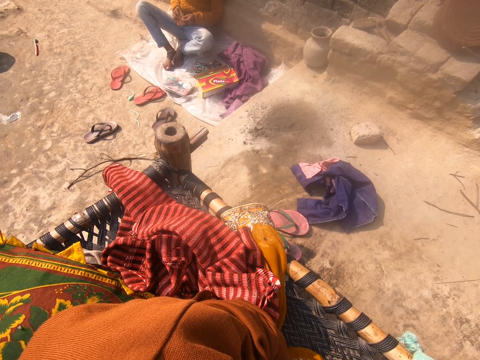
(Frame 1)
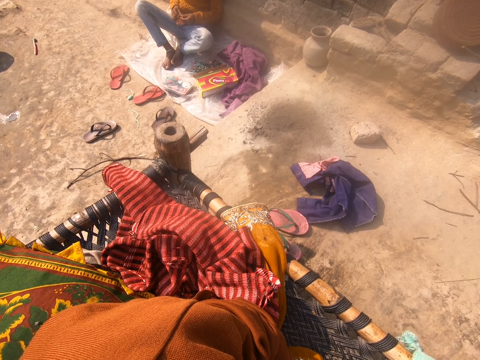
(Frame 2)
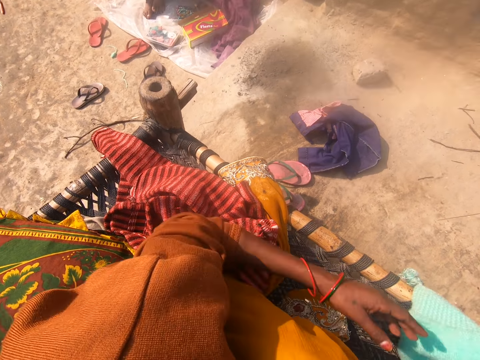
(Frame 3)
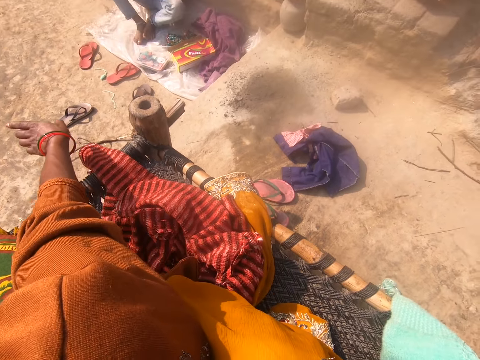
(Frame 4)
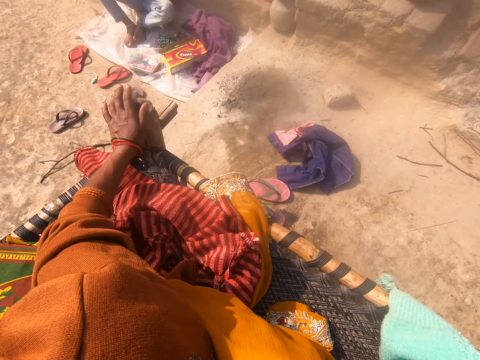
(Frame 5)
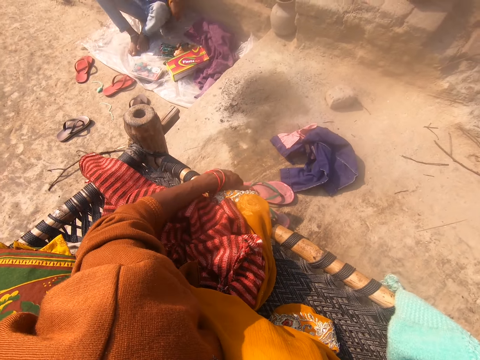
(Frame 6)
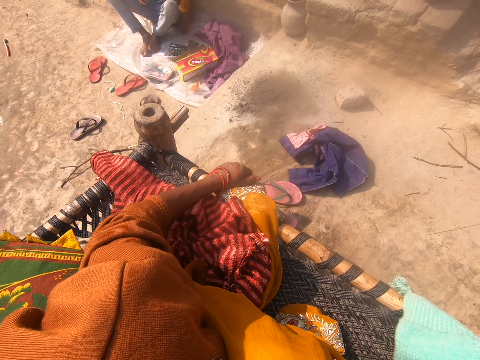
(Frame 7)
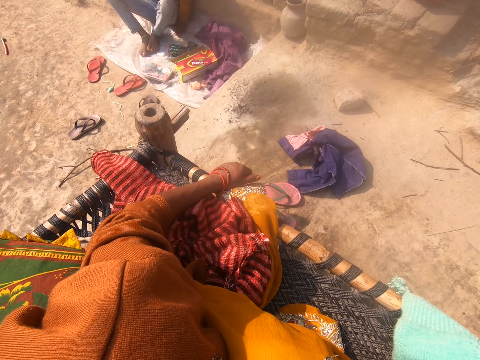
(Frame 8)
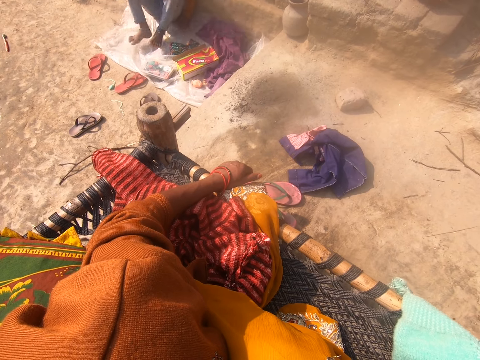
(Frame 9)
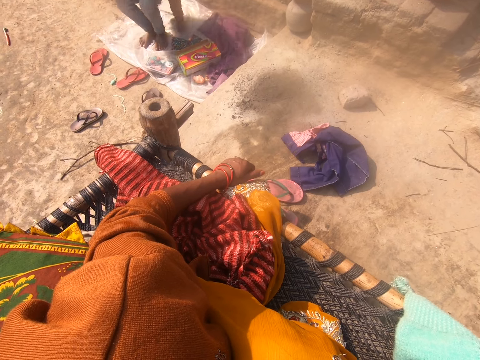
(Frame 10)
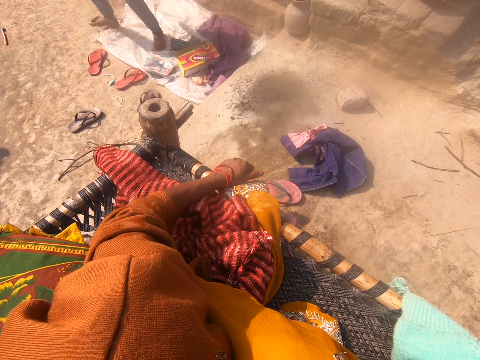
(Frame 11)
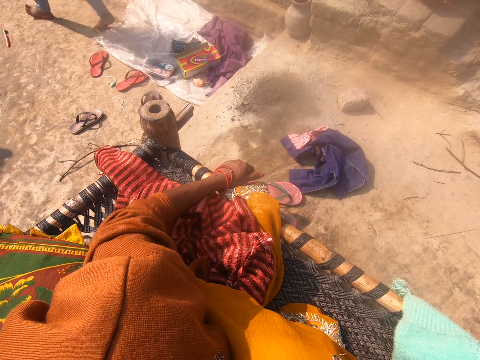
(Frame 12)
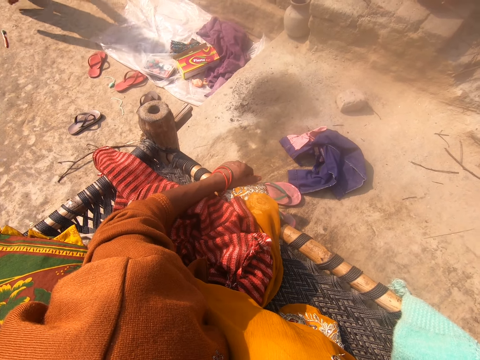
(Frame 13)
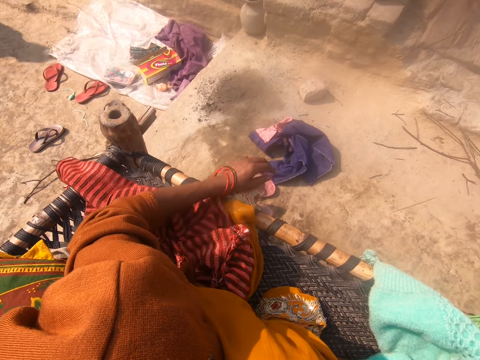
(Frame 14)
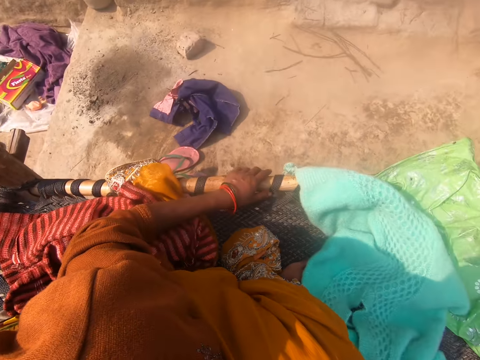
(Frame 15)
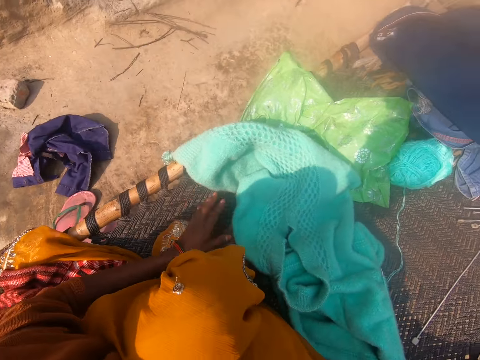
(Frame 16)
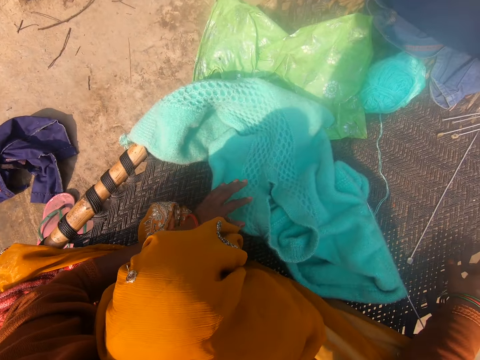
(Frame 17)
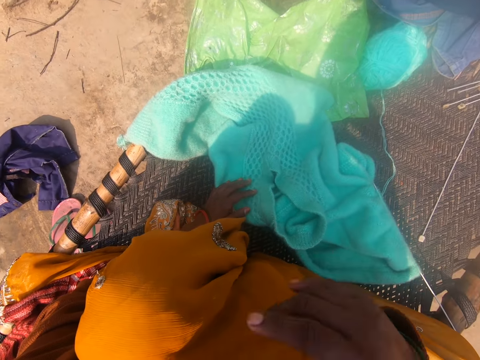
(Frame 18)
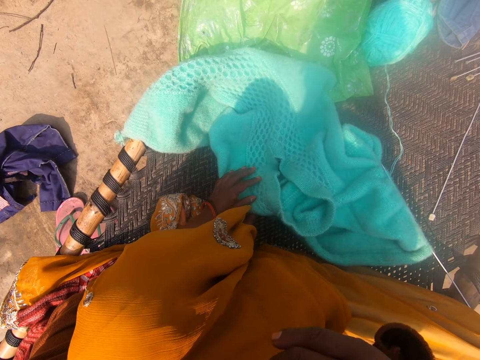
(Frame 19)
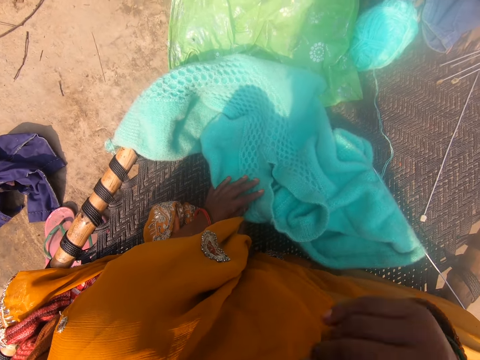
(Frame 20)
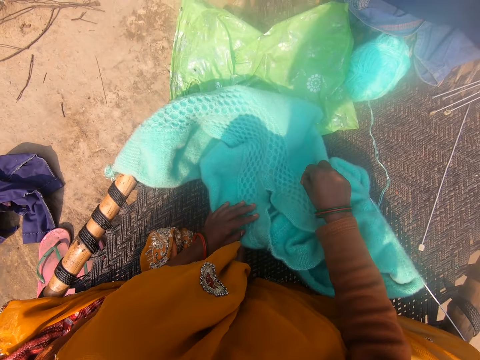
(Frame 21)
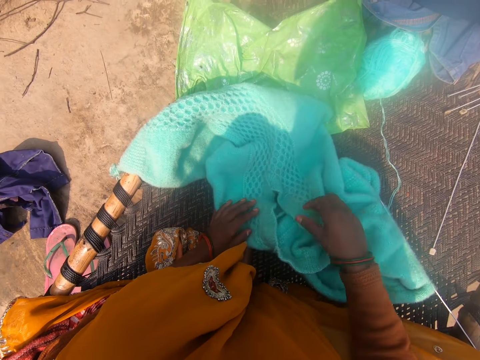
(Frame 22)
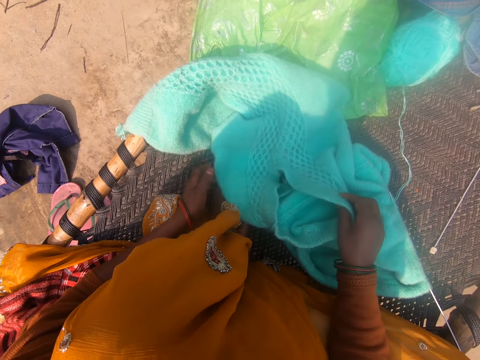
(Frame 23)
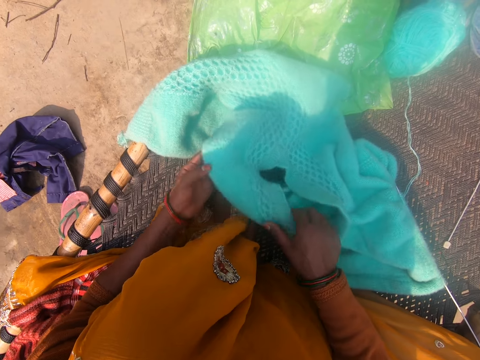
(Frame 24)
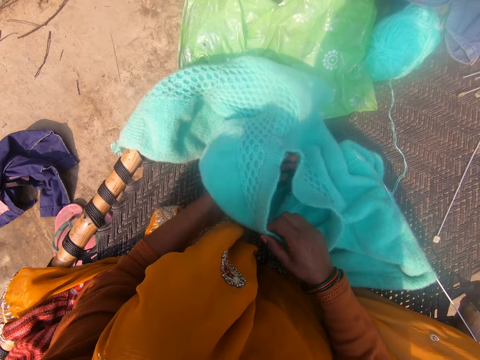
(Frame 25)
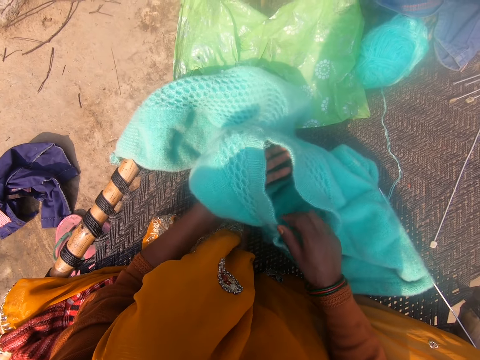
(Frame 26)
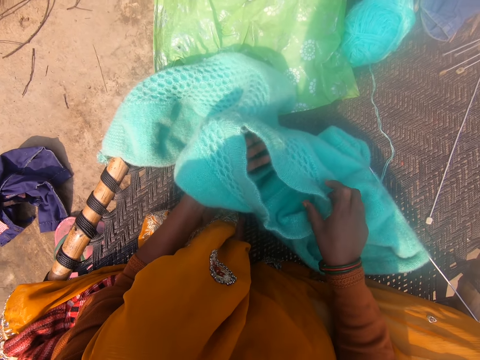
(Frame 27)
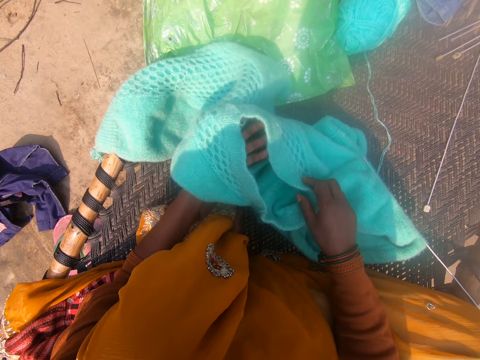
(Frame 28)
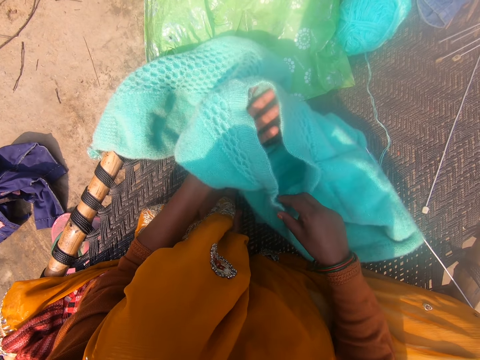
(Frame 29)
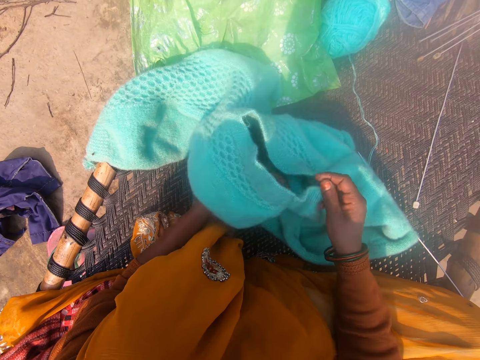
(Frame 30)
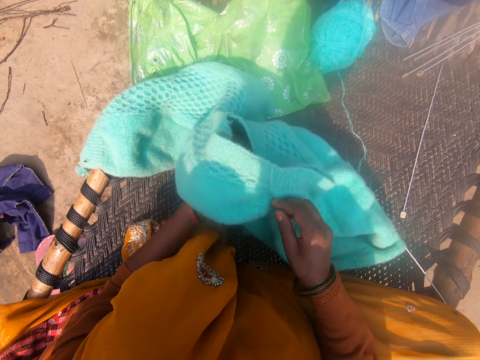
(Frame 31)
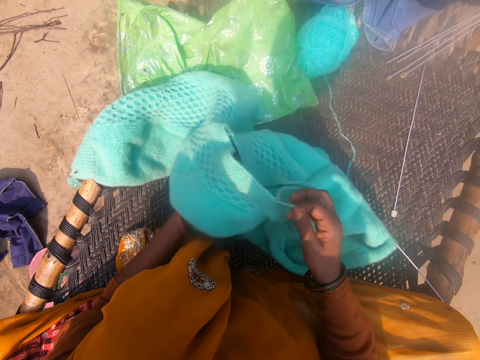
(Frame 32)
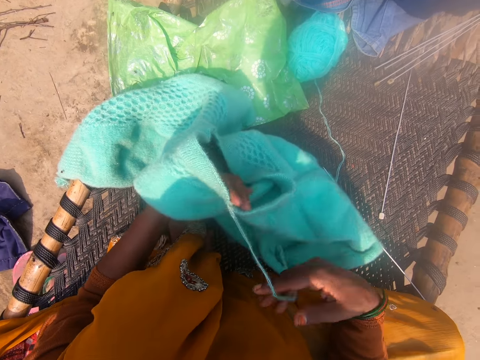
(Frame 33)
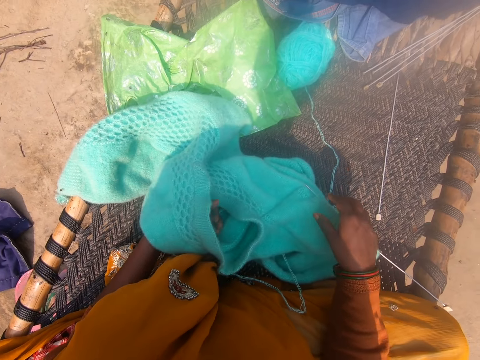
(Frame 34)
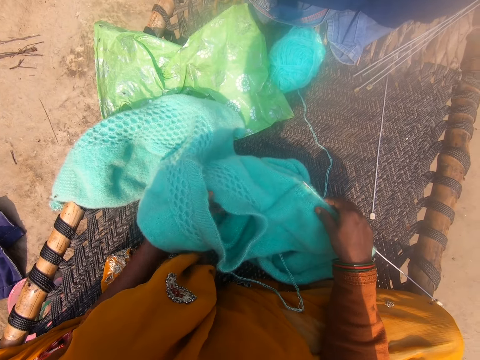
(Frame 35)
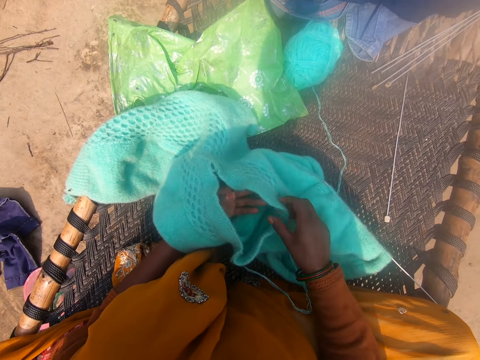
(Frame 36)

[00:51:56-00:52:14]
The camera wearer uses gestures. A girl throws the doll head down. The camera wearer talks to the girl. The girl stands up and walks around. The camera wearer looks around. They touch their face. They adjust the knitted cloth. They pick up the knit stitch, look at the knit stitch and pull the knitting wool.

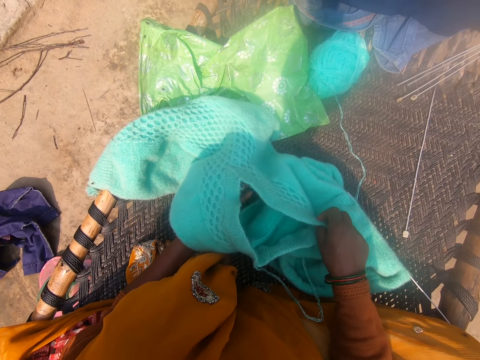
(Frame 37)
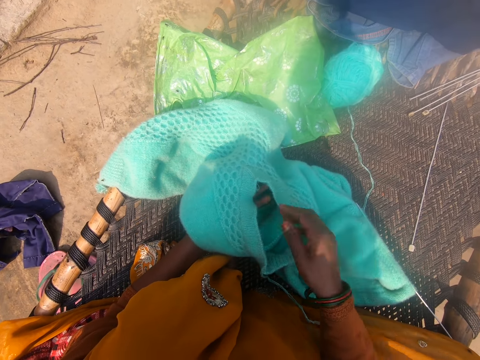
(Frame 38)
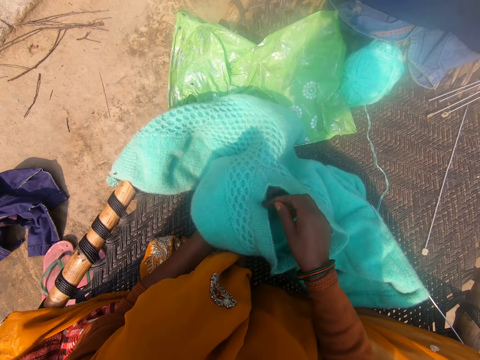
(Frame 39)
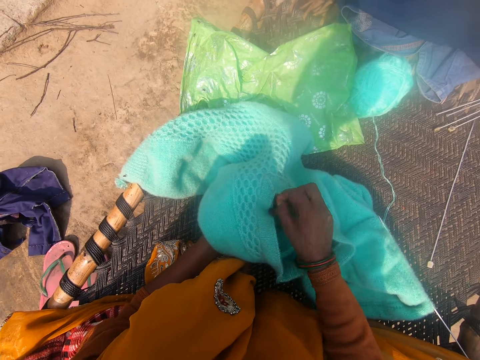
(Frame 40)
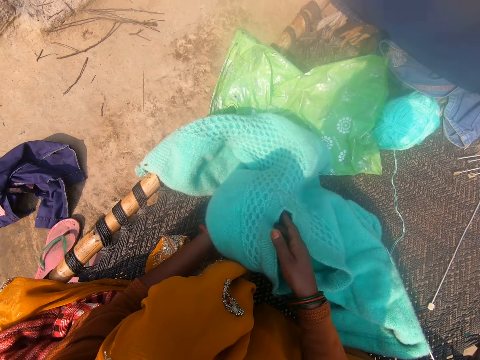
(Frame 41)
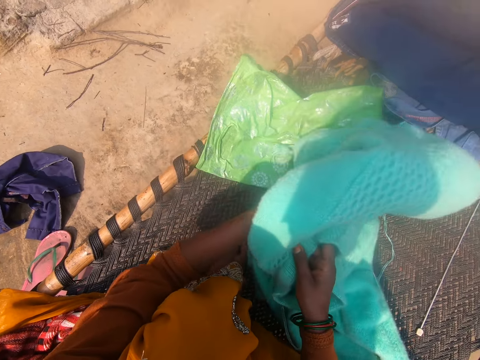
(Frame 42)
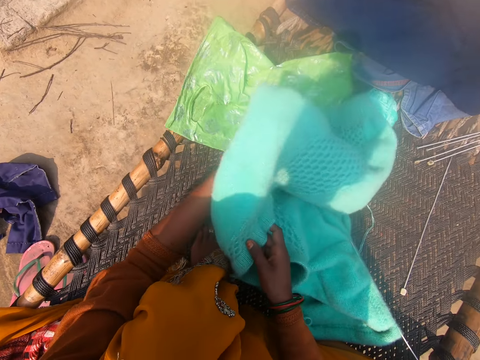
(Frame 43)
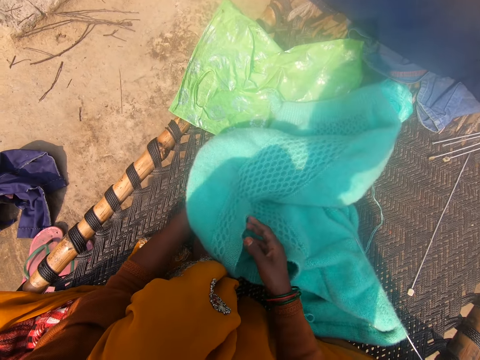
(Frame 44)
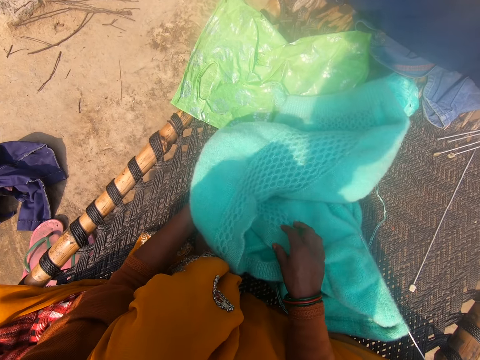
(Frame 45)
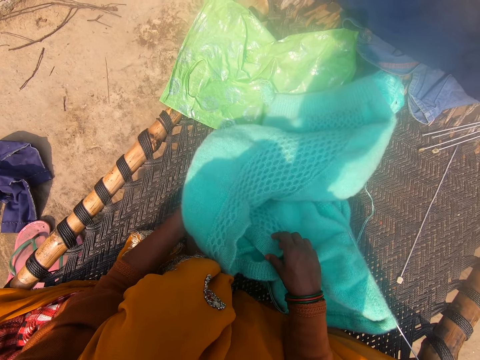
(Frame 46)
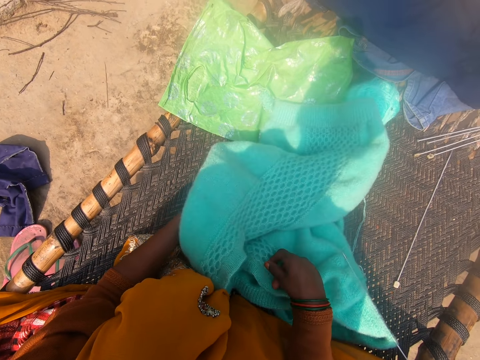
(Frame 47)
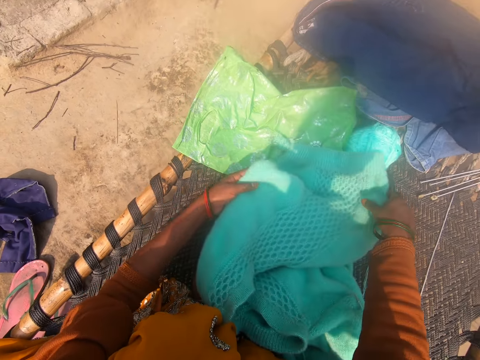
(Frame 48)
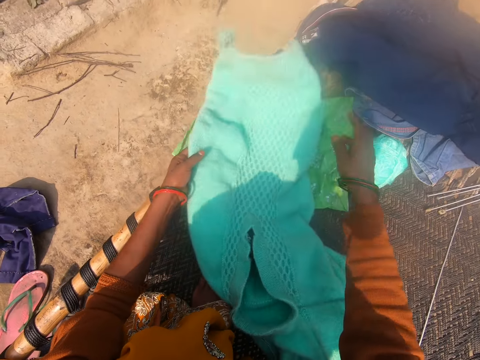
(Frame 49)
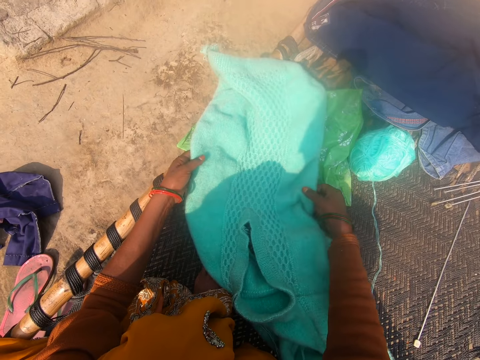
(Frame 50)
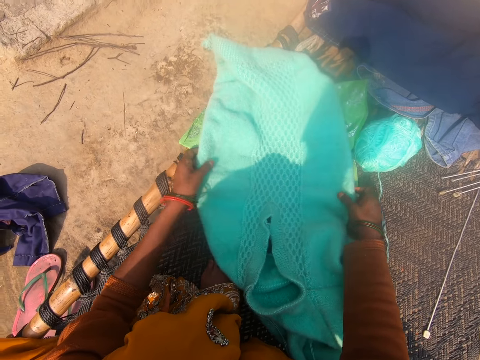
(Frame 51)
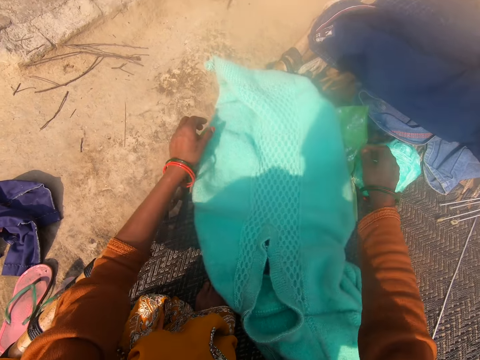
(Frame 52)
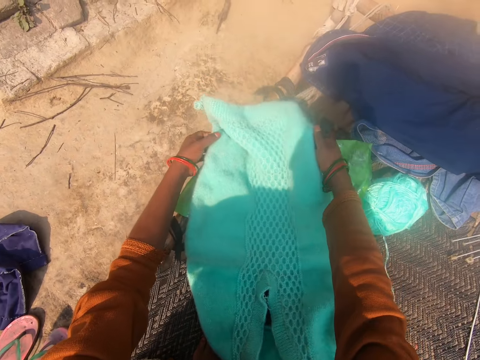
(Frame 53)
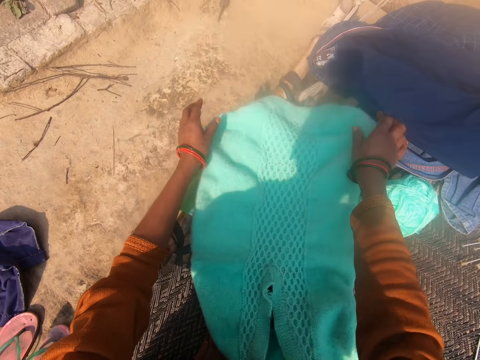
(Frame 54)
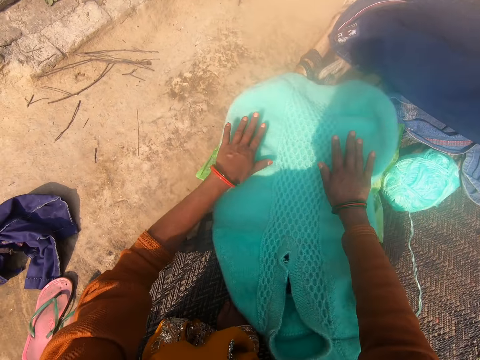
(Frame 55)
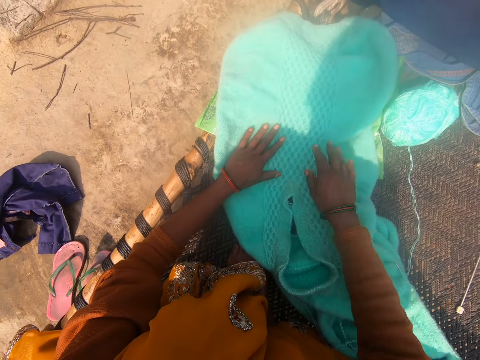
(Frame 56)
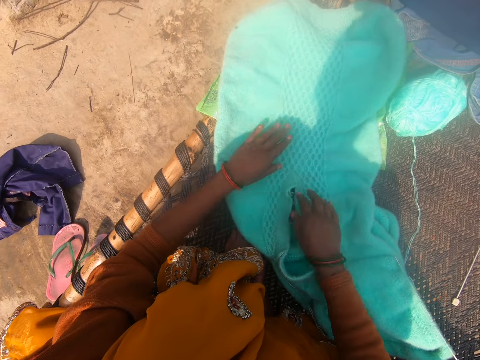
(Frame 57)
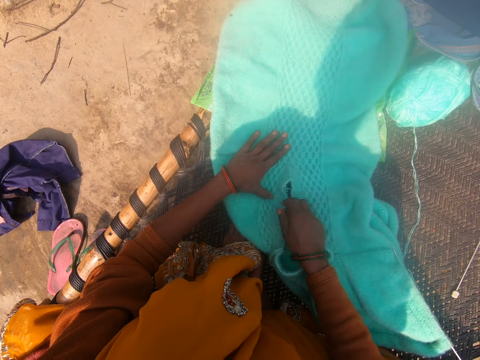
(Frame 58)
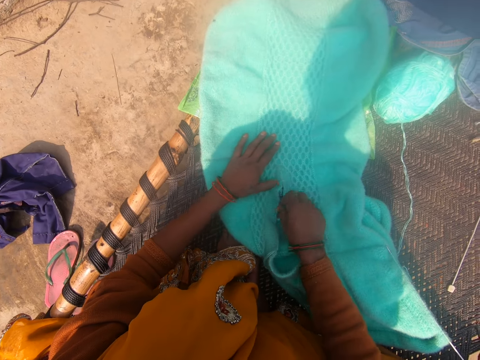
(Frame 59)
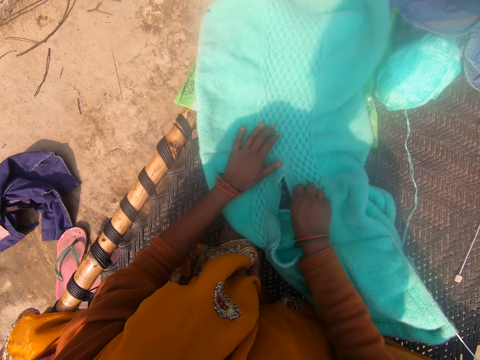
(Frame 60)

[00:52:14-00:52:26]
The camera wearer looks at the knit stitch. They spread the knit stitch.
